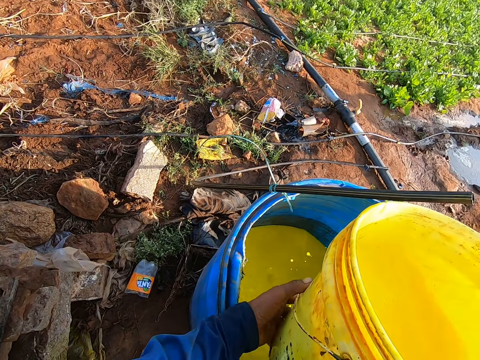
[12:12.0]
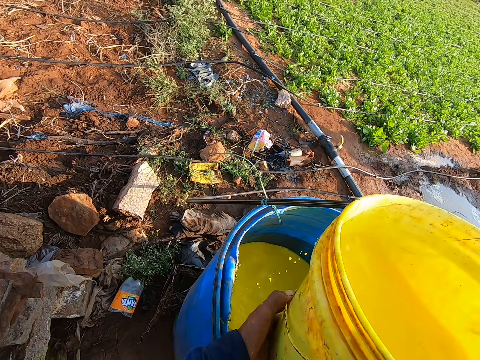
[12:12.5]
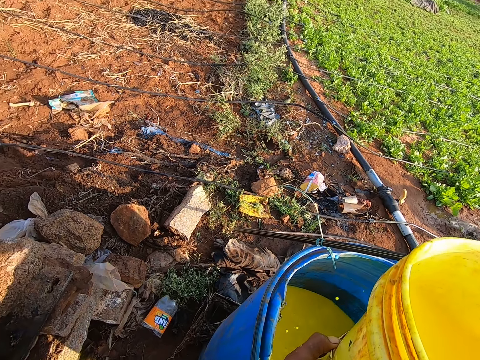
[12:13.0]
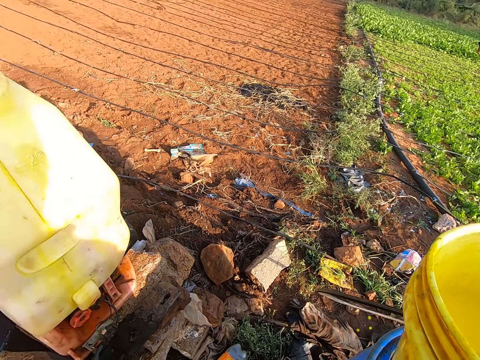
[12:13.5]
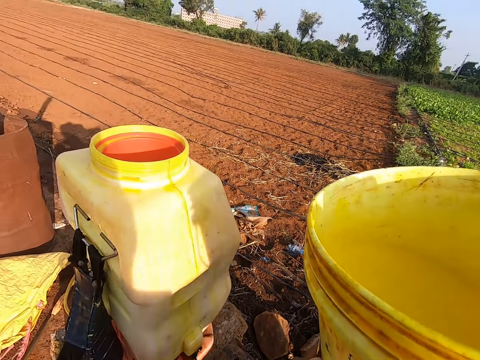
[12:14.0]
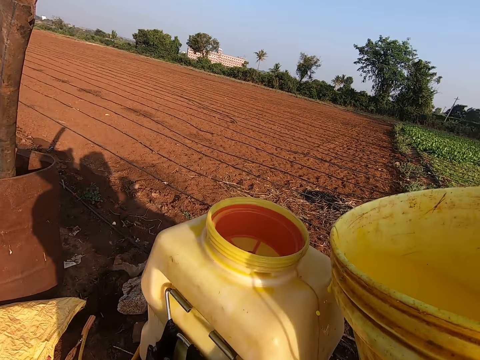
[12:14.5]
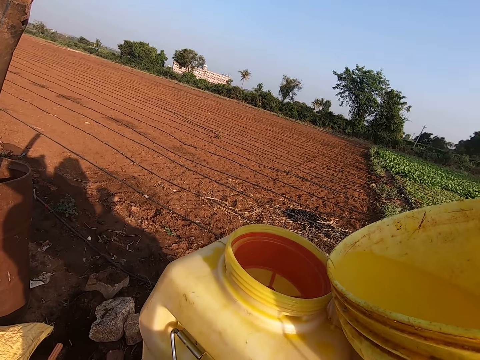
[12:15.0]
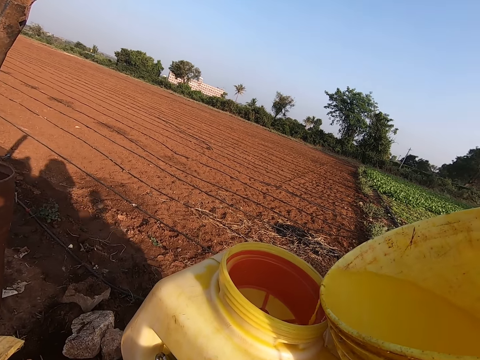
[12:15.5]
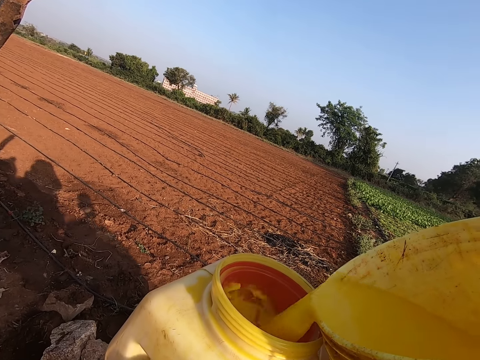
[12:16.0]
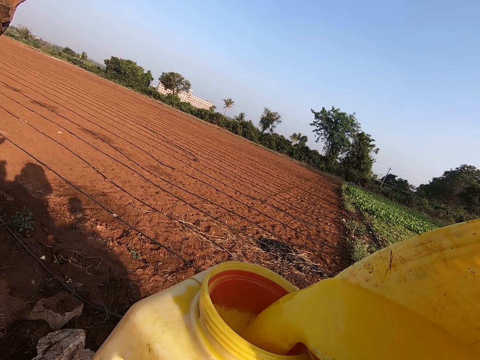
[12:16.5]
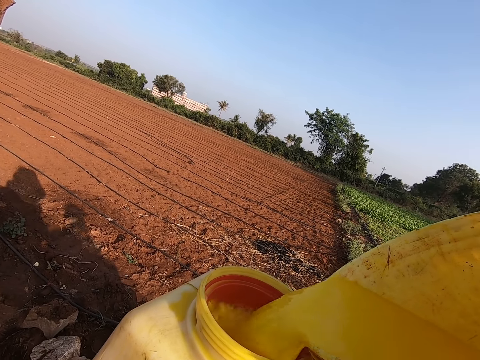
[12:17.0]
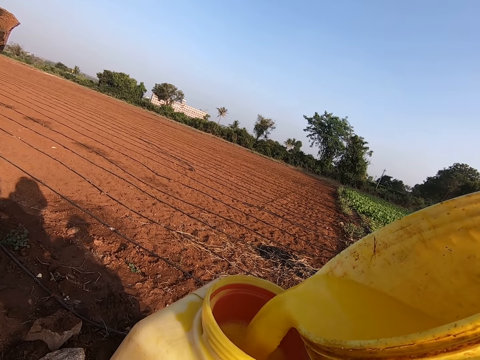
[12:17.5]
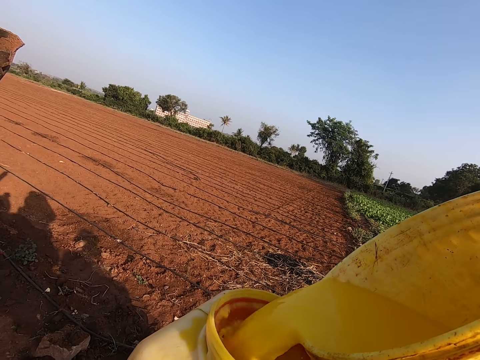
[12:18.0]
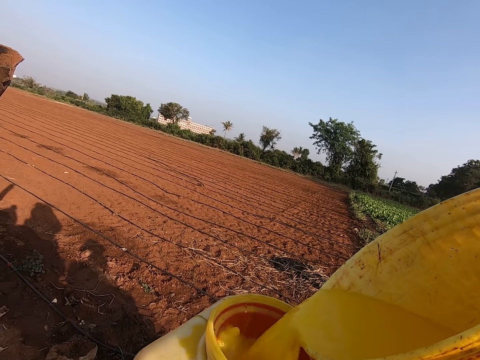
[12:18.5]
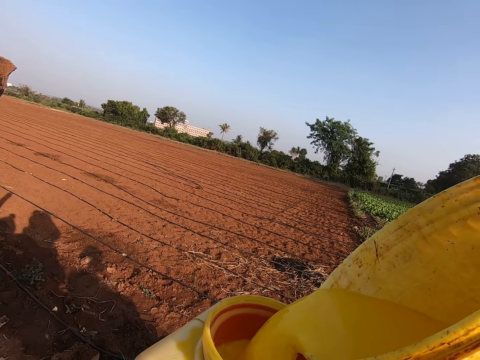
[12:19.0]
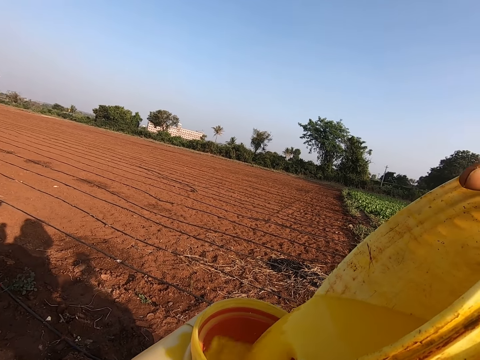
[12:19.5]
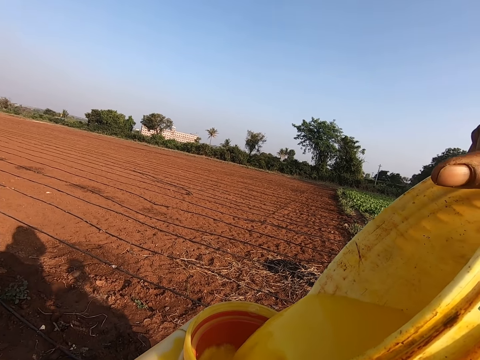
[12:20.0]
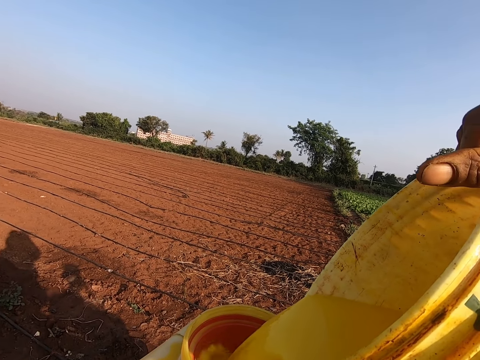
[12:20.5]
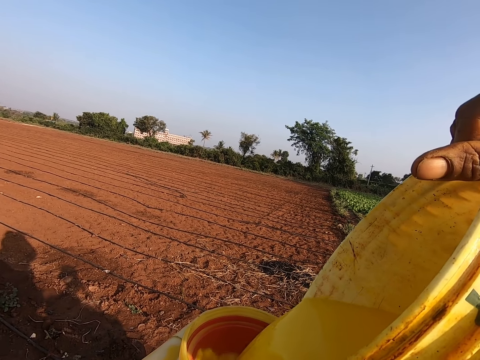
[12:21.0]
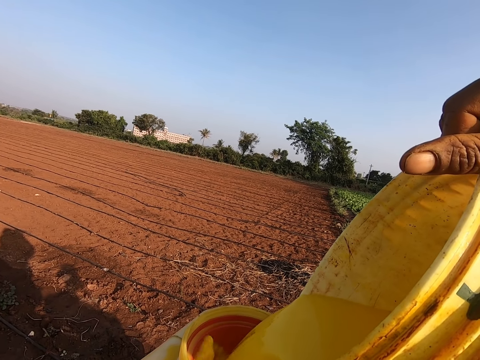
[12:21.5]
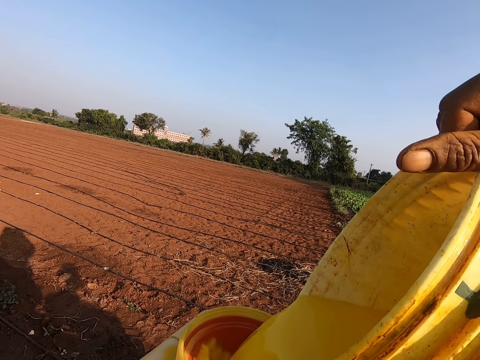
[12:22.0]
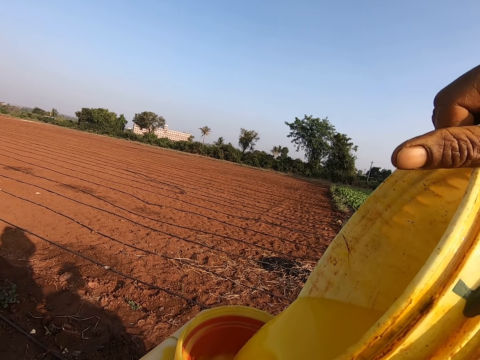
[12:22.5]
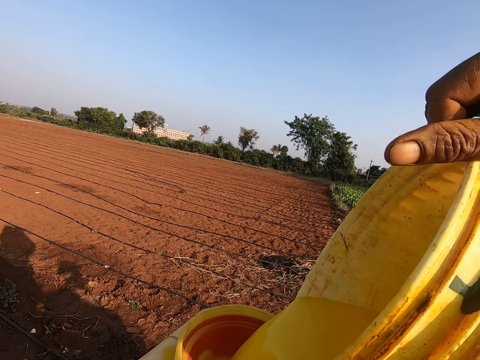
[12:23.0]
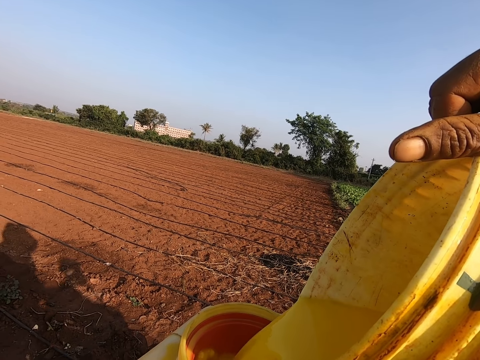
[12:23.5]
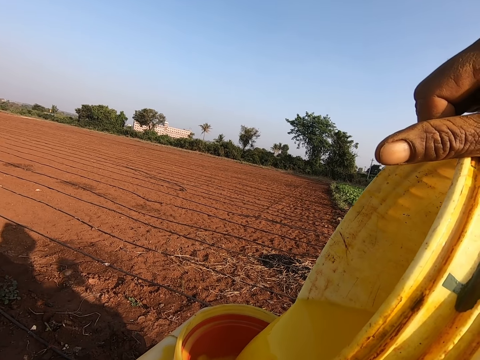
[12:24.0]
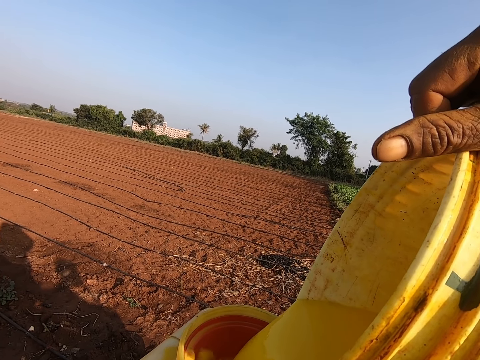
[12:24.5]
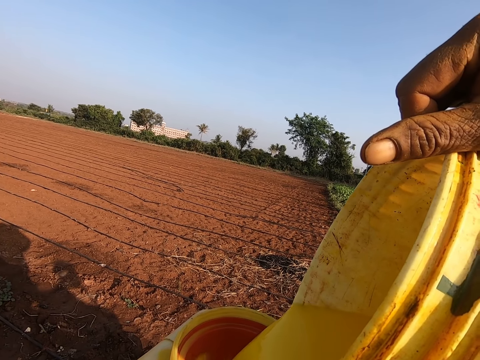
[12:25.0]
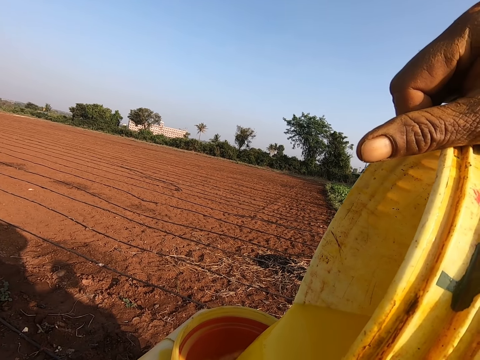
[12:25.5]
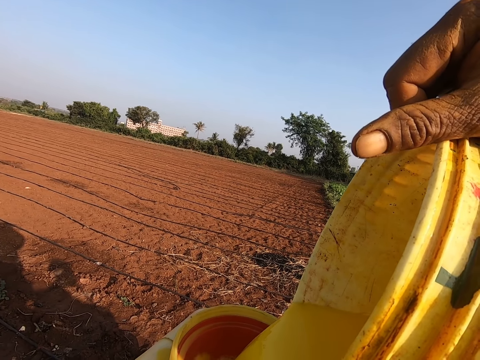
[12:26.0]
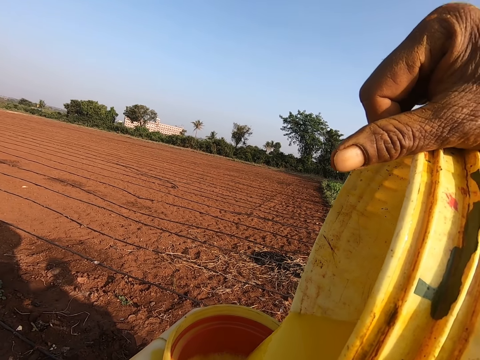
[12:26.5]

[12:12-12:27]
The camera wearer carries the plastic with both hands. They pour the insecticide in the backpack sprayer on the heap of blocks with both hands.

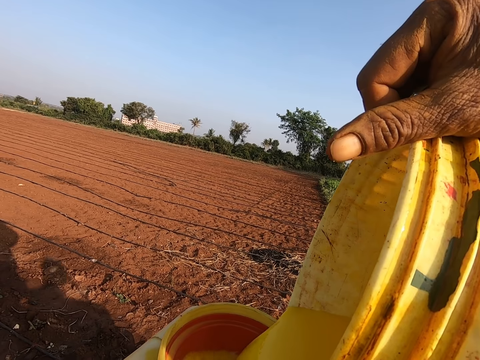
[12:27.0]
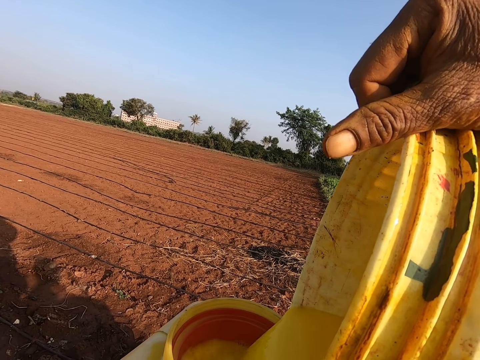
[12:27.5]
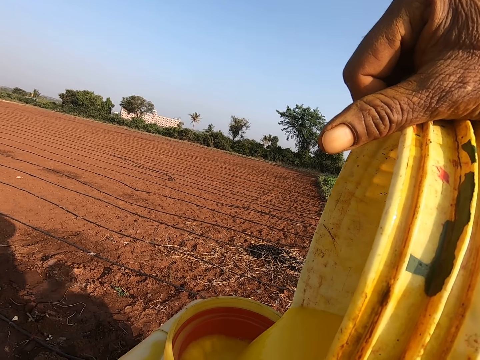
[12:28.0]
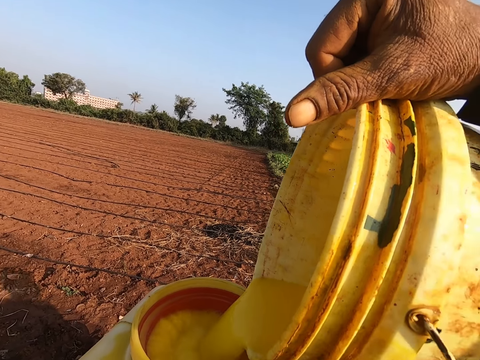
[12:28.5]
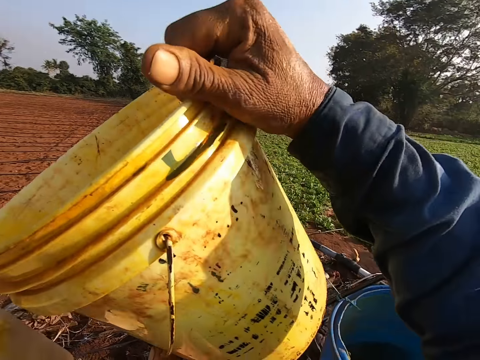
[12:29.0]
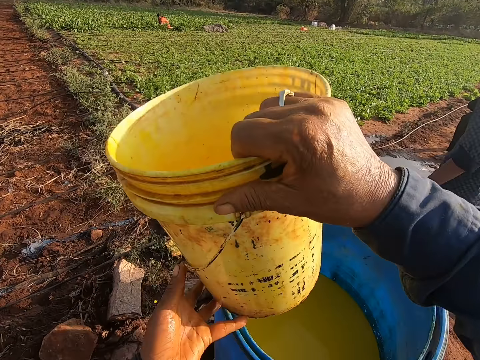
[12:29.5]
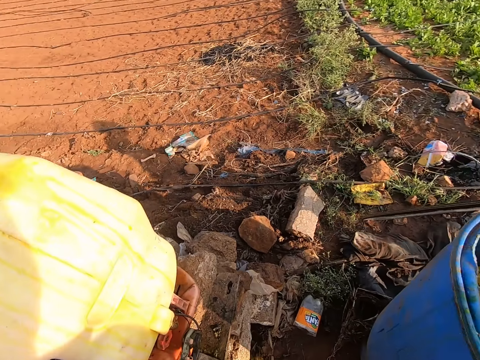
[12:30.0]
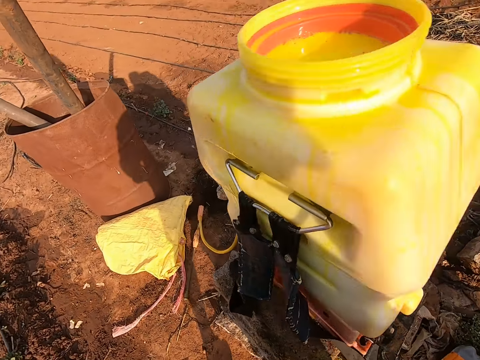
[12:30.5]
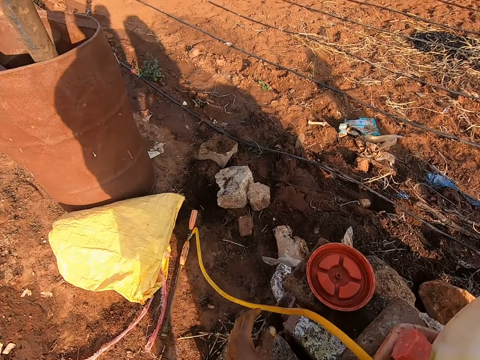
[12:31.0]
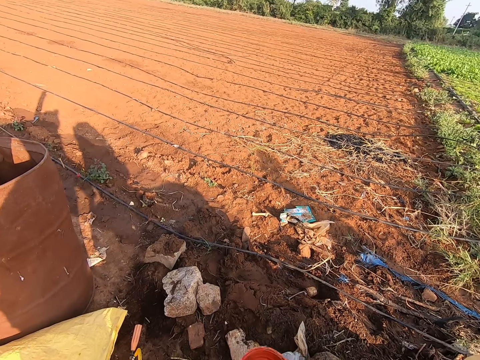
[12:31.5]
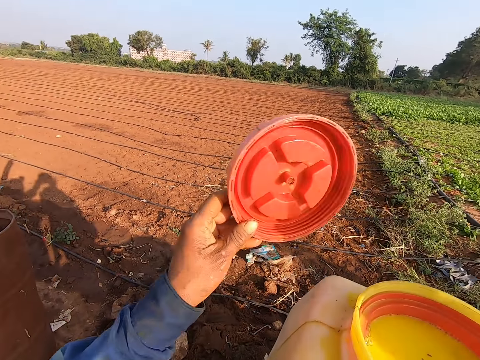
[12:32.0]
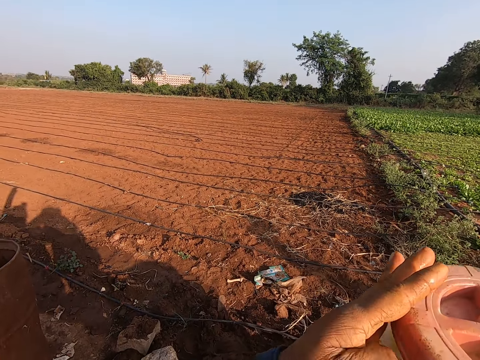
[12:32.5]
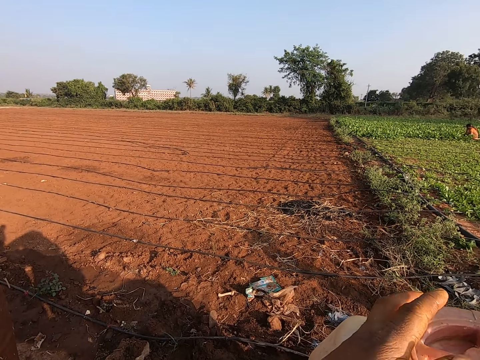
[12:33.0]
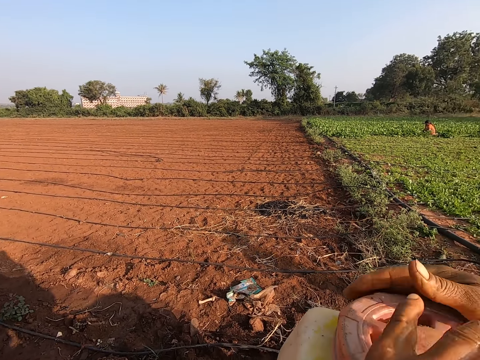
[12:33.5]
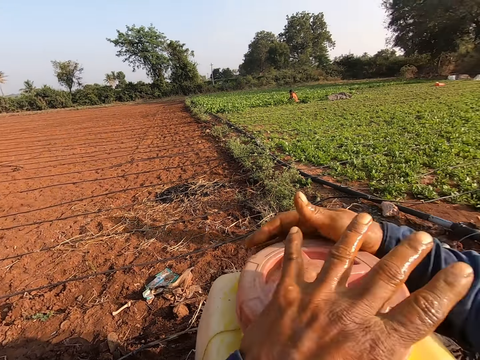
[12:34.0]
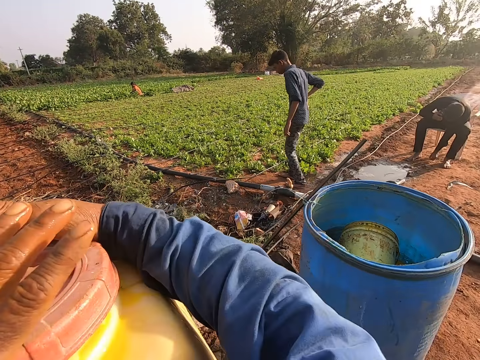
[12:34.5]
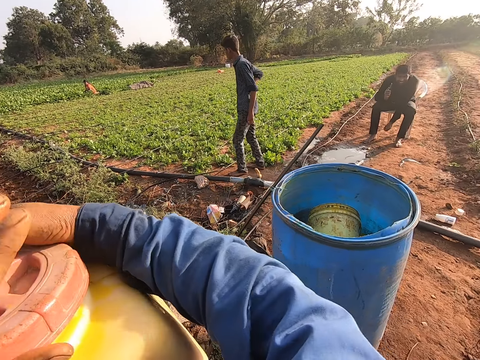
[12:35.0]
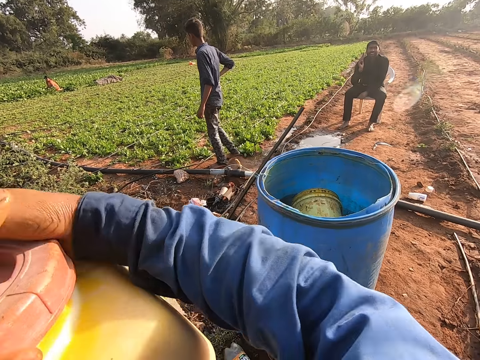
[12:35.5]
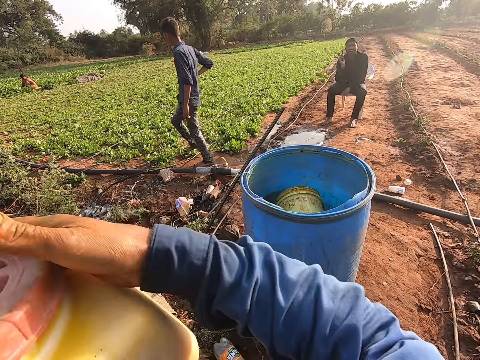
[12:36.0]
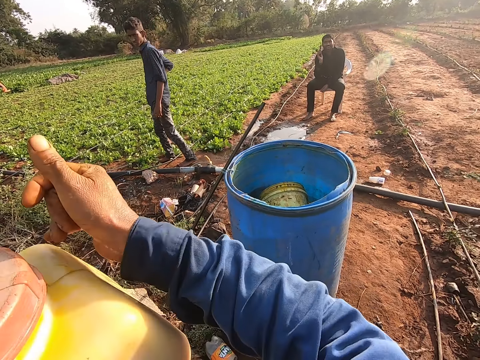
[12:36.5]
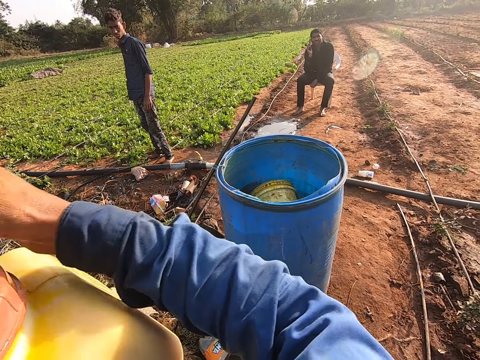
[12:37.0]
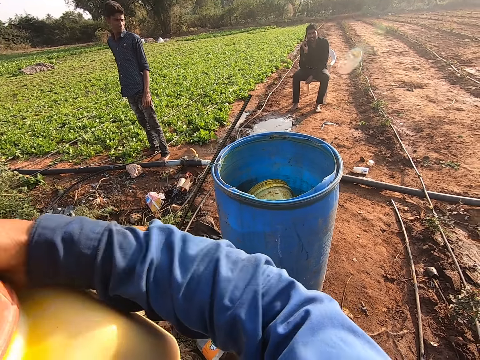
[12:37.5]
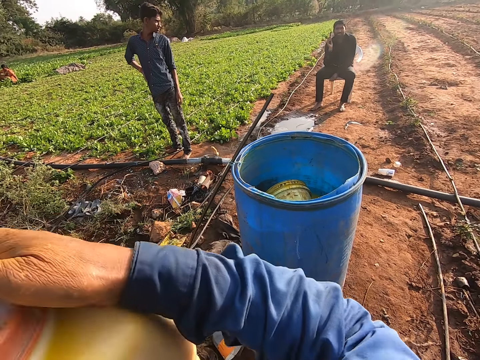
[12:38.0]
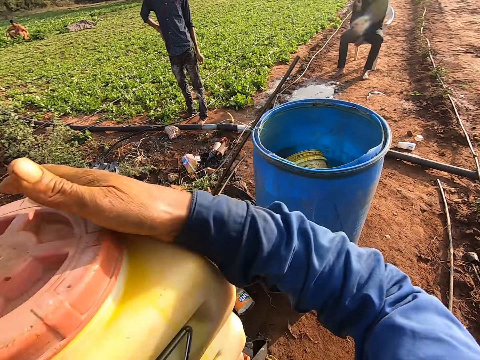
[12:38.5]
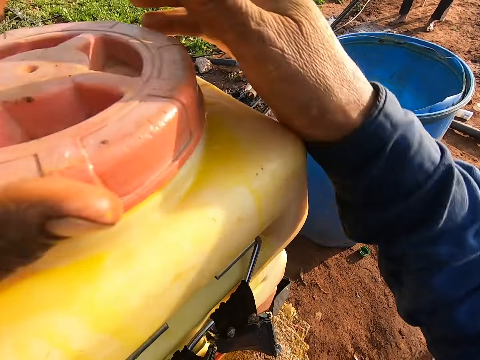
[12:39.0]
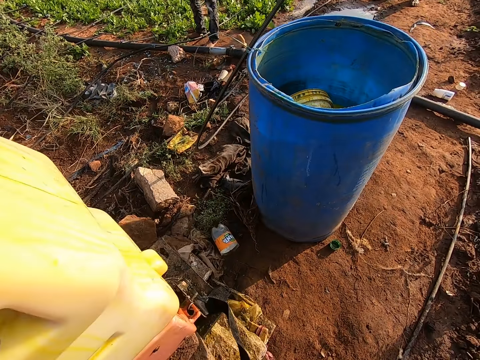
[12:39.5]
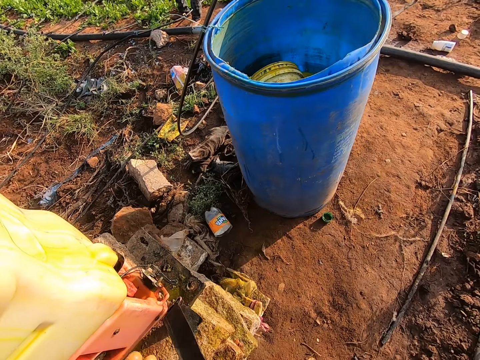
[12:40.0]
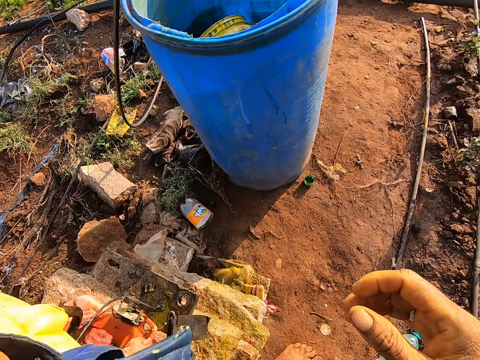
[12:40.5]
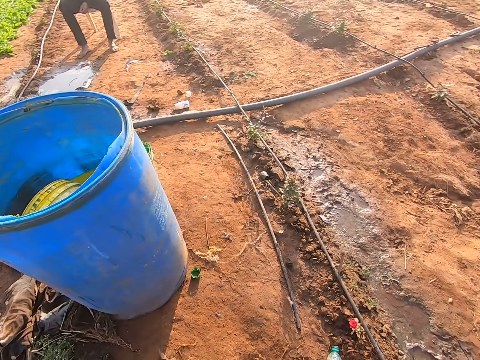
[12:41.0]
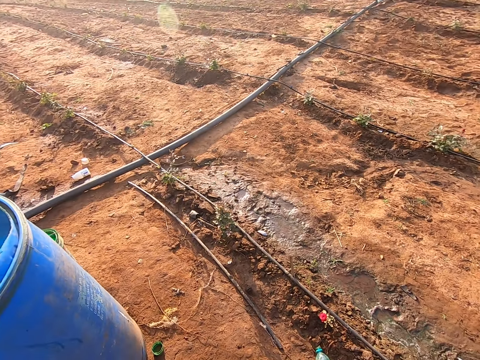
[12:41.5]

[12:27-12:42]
The camera wearer drops the plastic in the drum with his right hand. He picks the lid from the heap of blocks with his left hand. He places the lid on the backpack sprayer on the heap of blocks with his left hand. He covers the backpack sprayer with the lid on the backpack sprayer with both hands. He converses with the man. He holds the strap. He picks the backpack carrier from the heap of blocks with both hands. He carries the backpack sprayer from the heap of blocks with his left hand.
